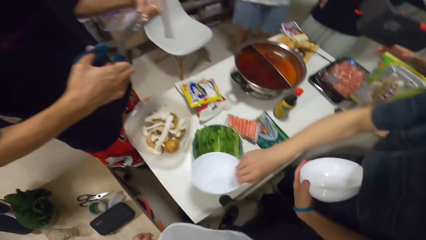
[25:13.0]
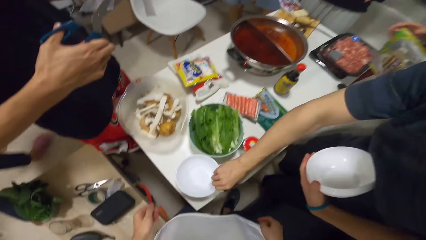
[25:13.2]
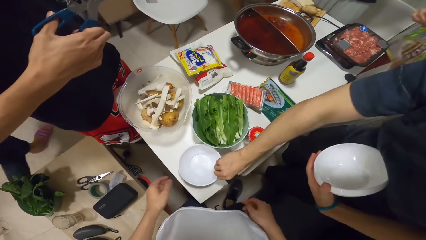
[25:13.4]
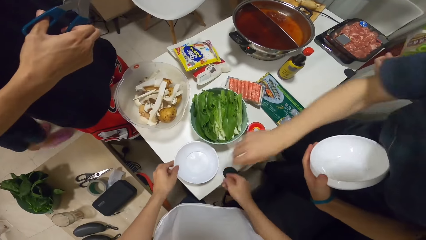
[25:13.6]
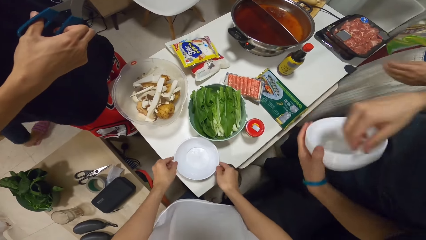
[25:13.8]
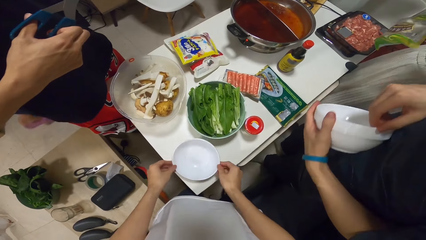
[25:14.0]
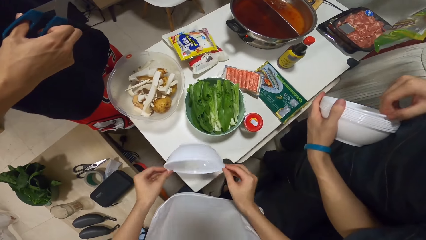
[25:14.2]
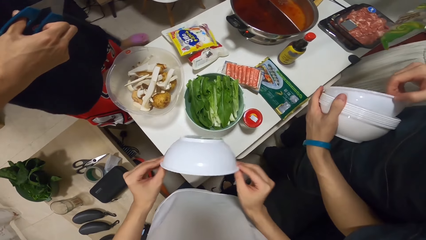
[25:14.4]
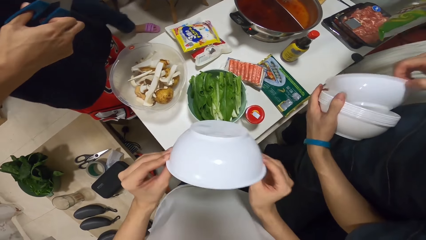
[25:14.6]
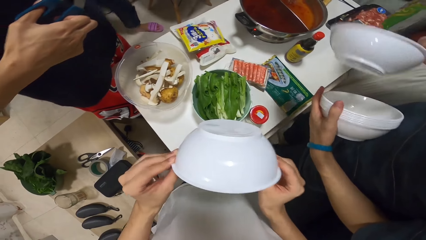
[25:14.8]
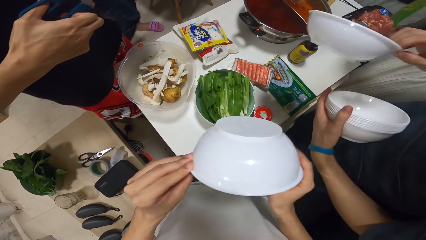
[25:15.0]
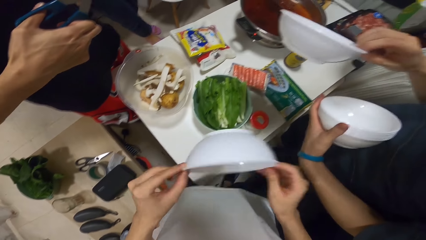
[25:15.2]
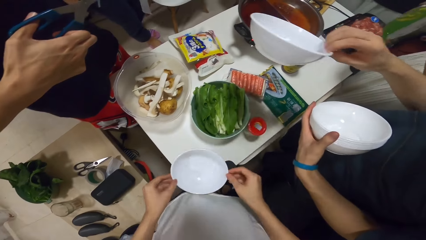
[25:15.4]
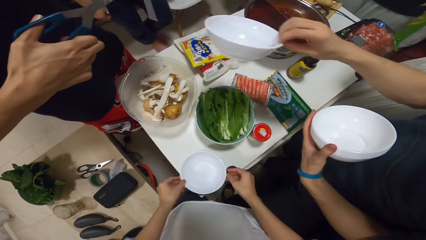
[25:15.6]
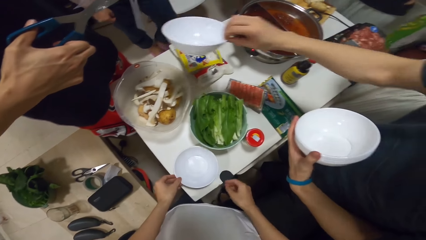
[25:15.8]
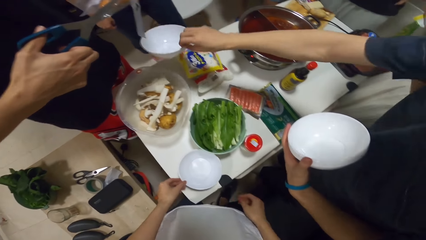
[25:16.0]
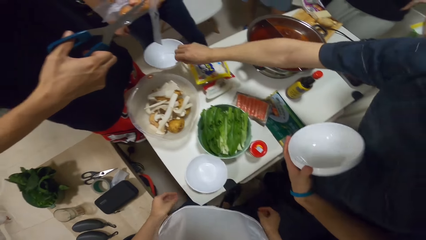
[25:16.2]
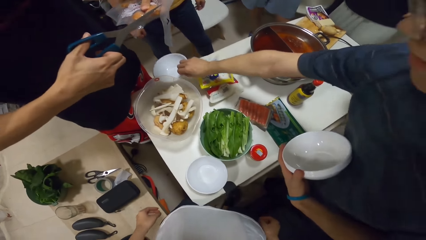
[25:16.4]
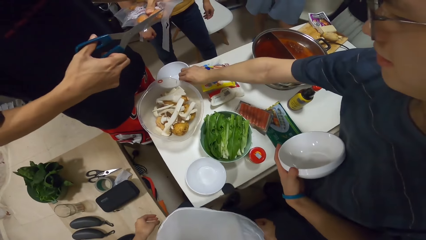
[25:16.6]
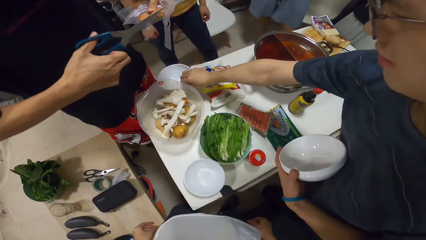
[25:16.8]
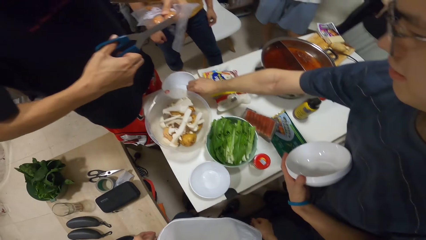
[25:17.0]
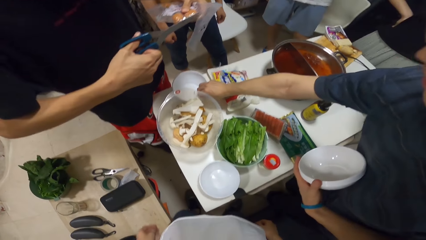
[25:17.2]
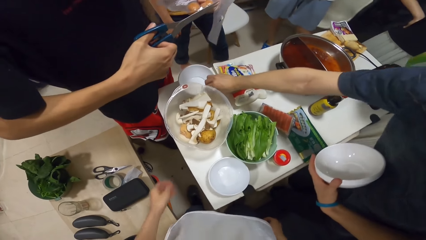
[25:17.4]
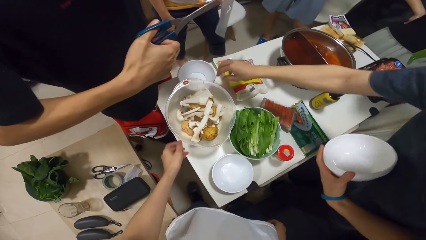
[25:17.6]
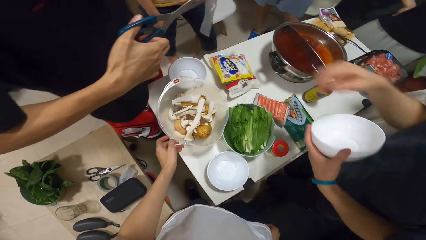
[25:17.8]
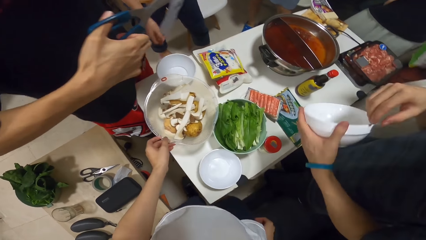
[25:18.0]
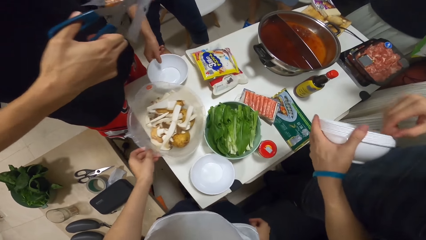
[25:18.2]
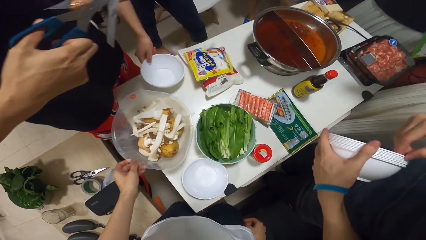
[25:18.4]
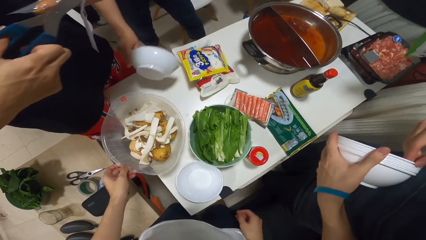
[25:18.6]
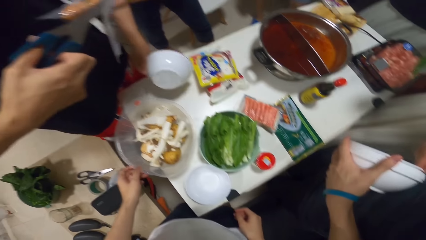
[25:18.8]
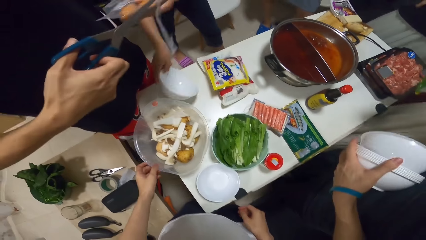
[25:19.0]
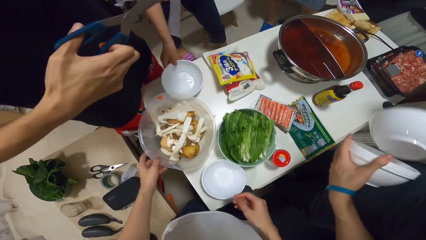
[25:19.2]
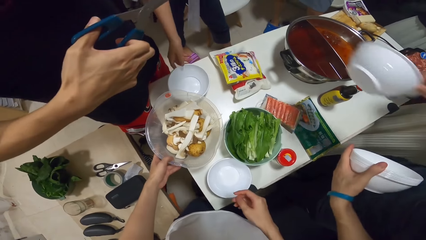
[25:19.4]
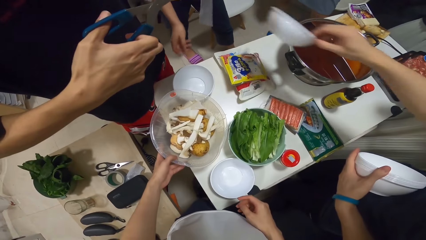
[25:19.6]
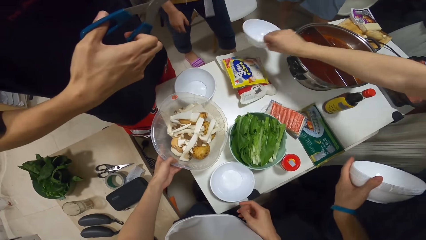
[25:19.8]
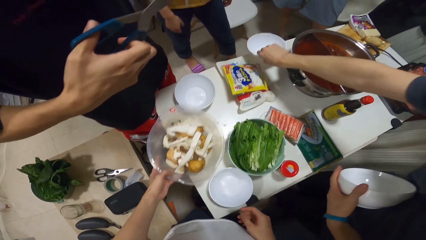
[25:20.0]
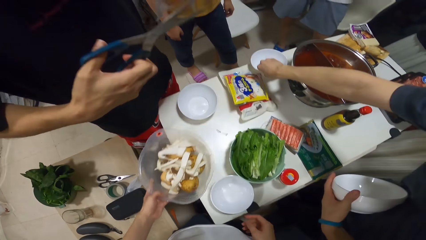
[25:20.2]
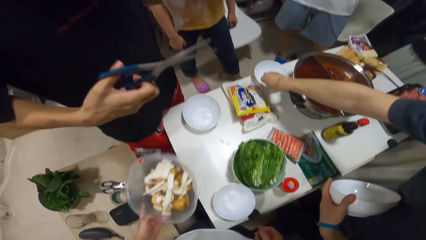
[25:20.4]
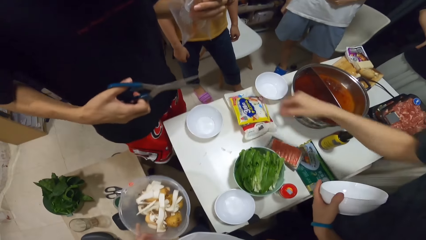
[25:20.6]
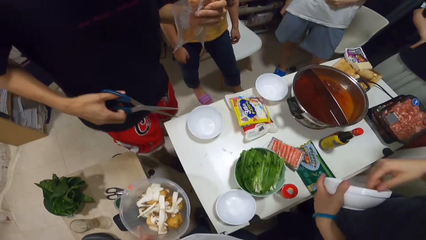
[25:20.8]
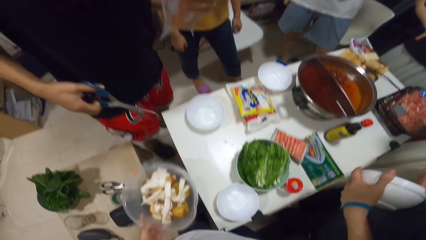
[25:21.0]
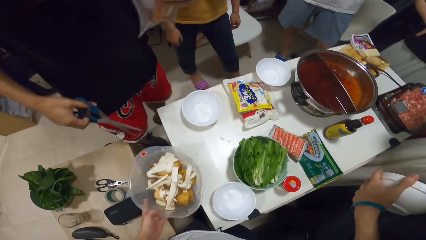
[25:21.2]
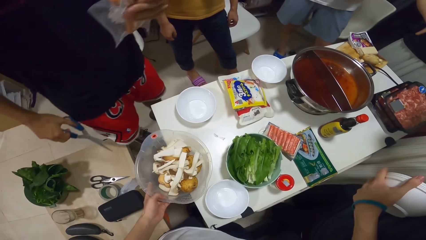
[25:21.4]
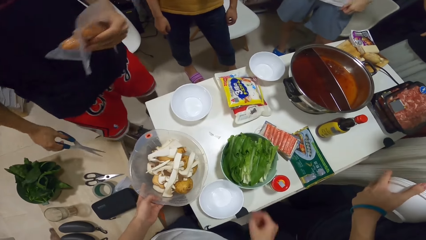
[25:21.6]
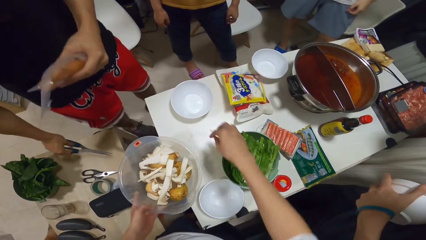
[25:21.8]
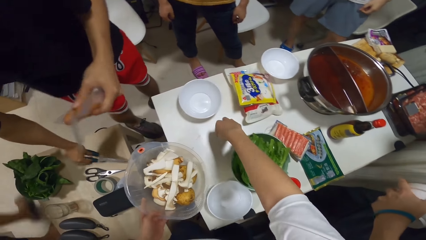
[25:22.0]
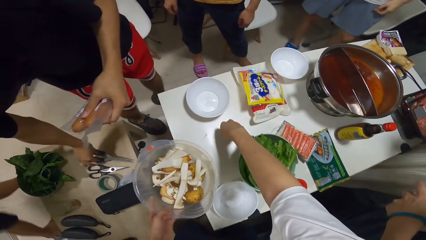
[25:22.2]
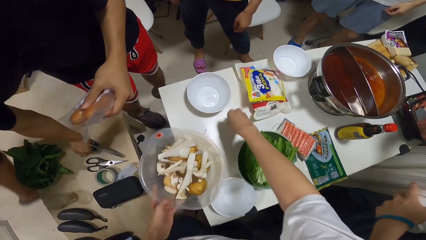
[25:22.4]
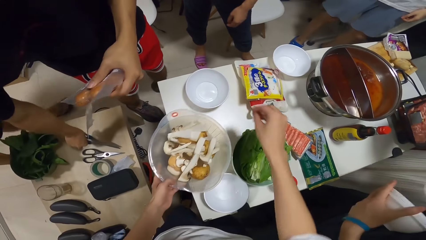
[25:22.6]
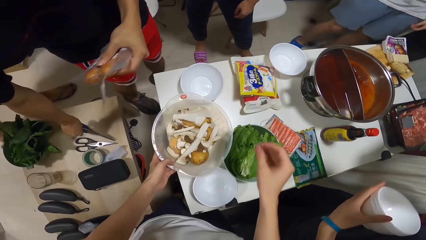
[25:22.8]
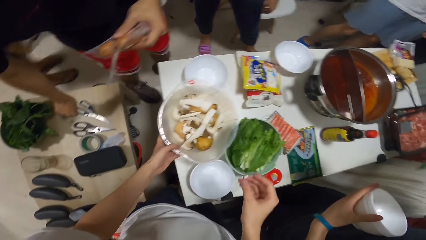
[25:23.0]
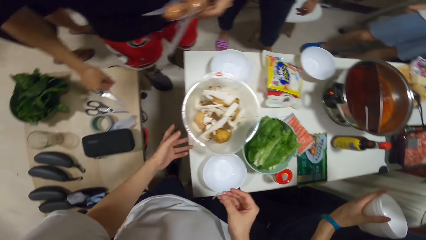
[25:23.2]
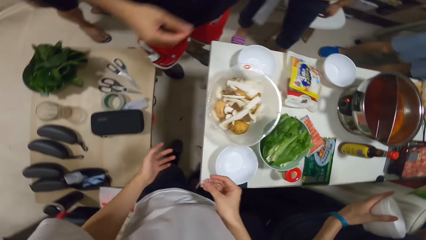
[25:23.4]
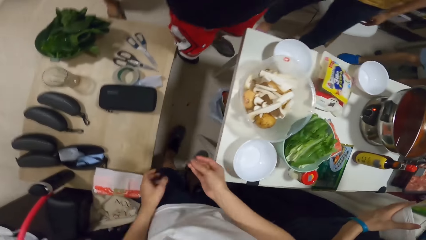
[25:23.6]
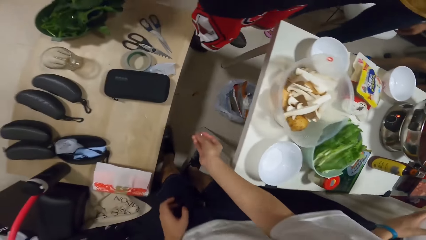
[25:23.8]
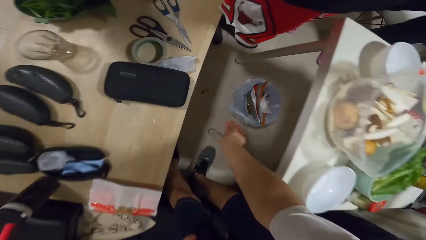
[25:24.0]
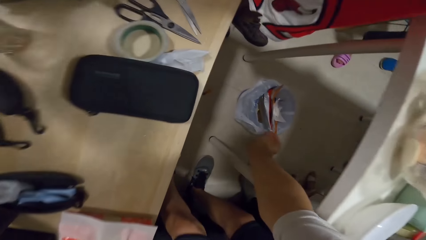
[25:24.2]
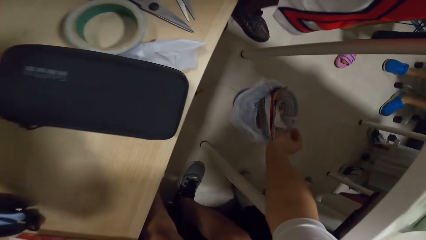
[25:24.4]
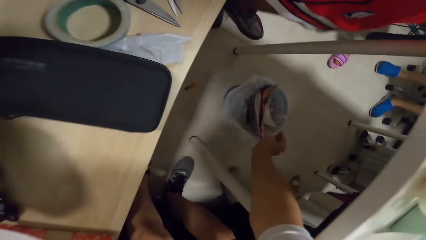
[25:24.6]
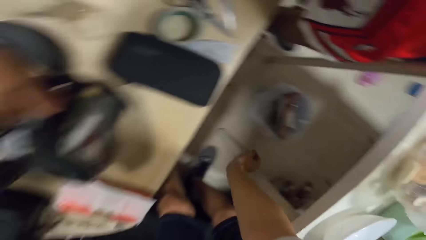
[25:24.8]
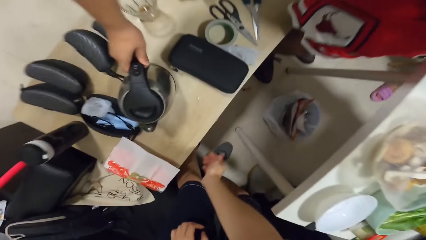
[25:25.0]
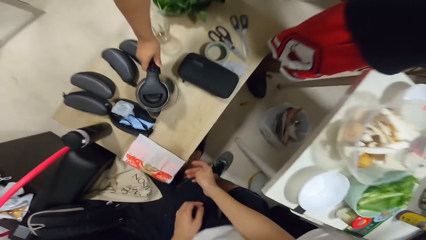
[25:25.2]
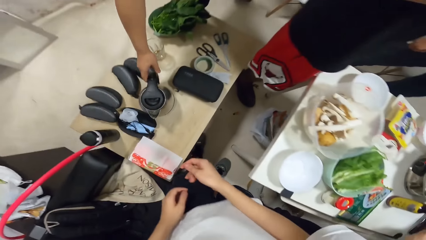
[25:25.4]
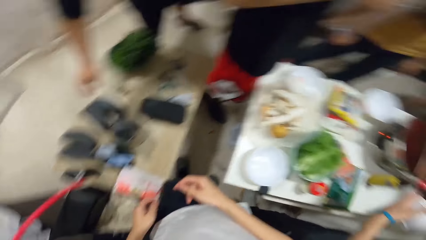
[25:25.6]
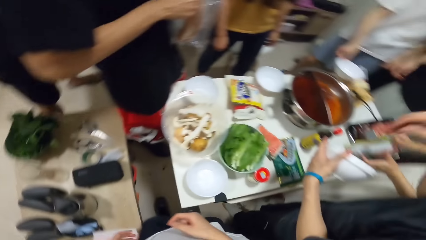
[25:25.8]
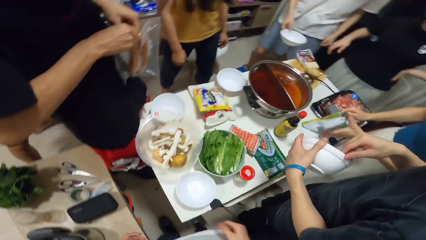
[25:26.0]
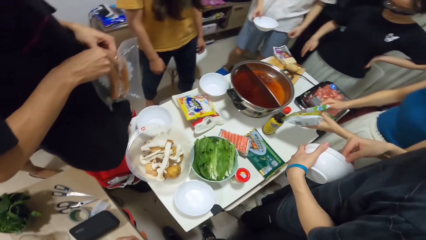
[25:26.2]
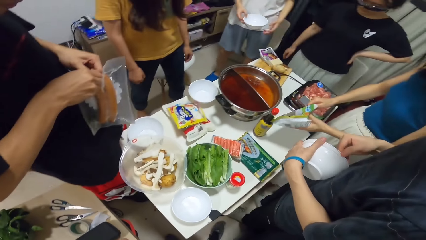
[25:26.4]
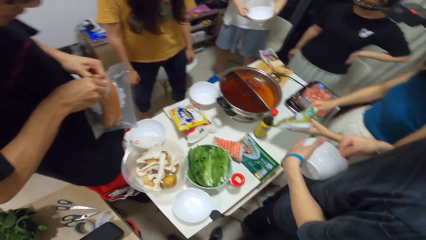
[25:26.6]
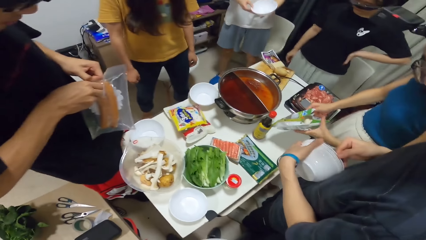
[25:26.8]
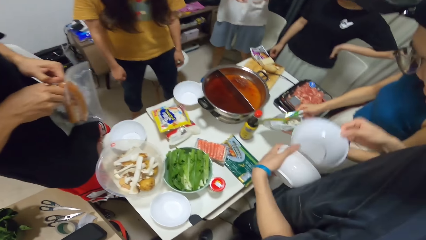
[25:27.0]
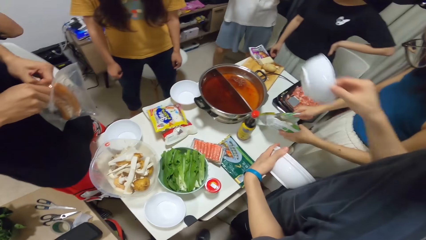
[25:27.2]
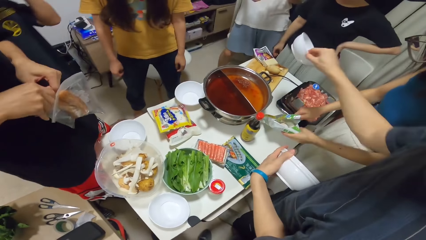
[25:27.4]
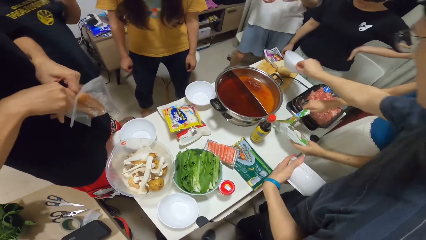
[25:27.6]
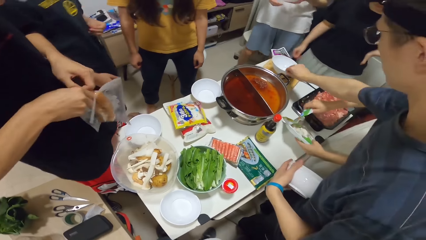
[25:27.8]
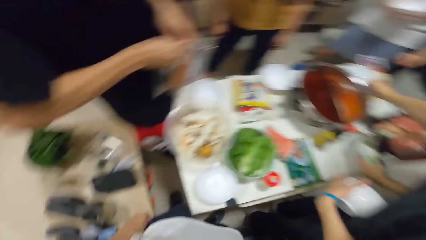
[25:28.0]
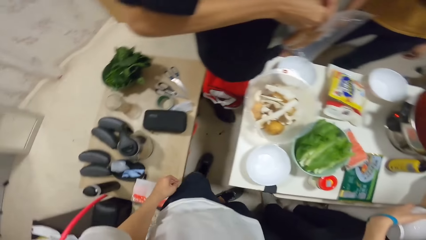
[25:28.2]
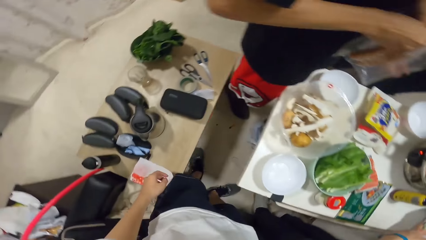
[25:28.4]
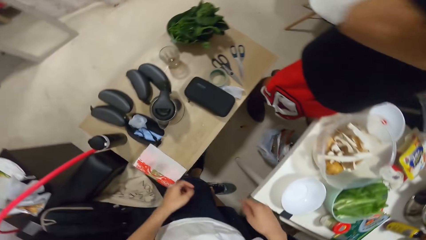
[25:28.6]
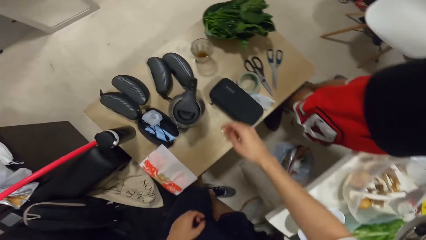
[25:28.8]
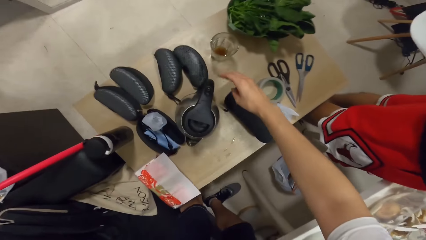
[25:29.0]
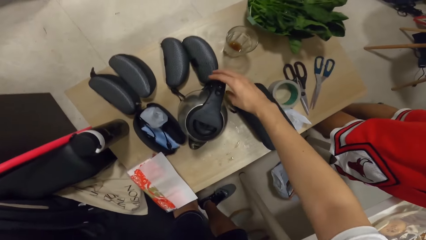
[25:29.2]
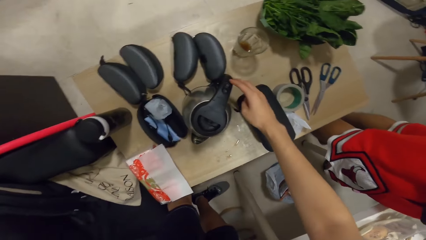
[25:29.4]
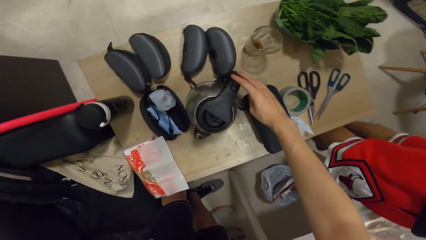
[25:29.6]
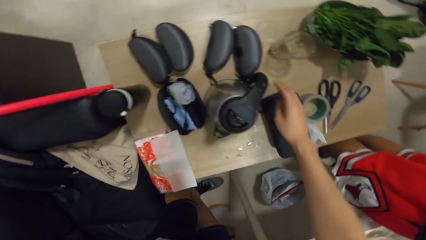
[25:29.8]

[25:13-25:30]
A man places the bowl or plate onto the table. He removes another bowl from the stack of bowls with his right hand. Another man walks. The first man places the bowl onto the table. The camera wearer picks the bowl from the table with his left hand. He touches the bowl. A woman picks the bowl with her right hand. The first man removes another bowl from the stack of bowls with his right hand. The woman touches the bowl and places the bowl onto the table. The first man places the bowl onto the table. He takes the plate. The camera wearer picks a piece of cut plastic bag from the table with his right hand. Another man places the pair of scissors onto the table. The camera wearer places the bowl onto the table and places the piece of cut plastic bag into the bin. The other man places the kettle onto the table with his right hand. The first man removes another bowl from the stack of bowls with his right hand and places the bowl onto the table.
